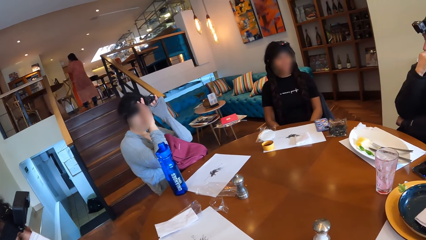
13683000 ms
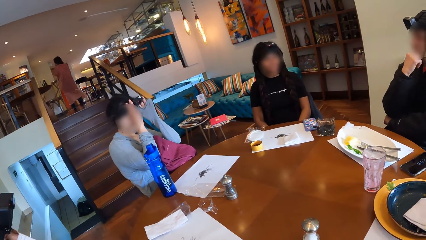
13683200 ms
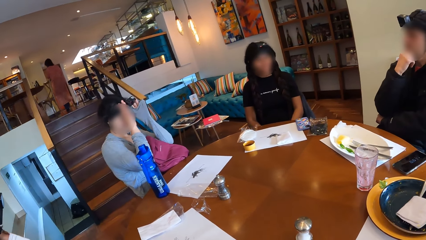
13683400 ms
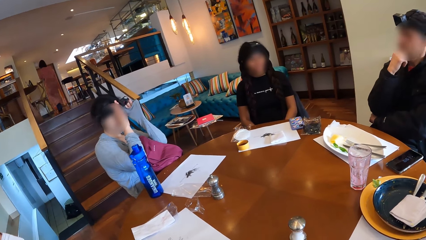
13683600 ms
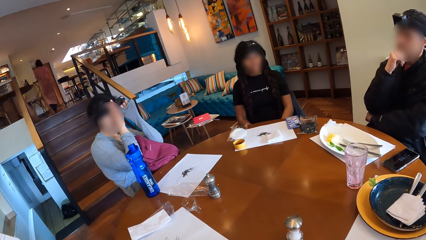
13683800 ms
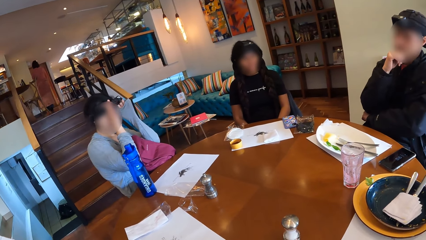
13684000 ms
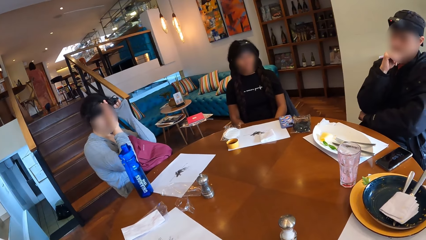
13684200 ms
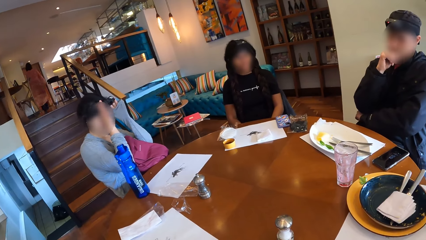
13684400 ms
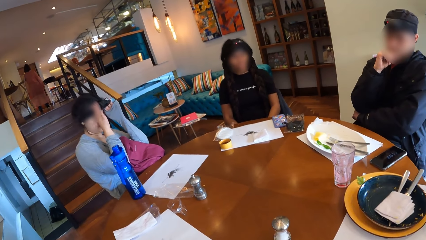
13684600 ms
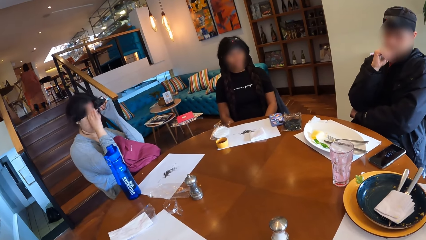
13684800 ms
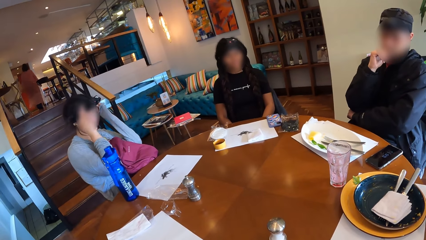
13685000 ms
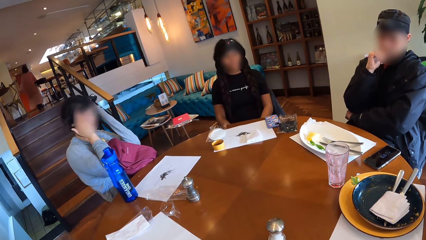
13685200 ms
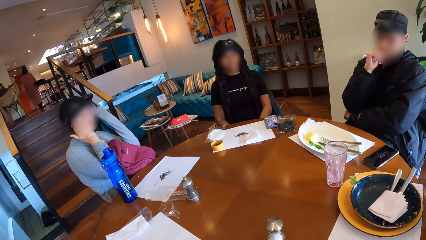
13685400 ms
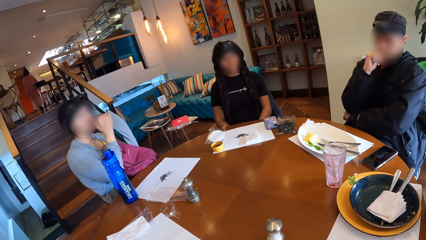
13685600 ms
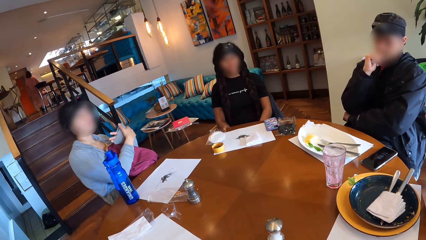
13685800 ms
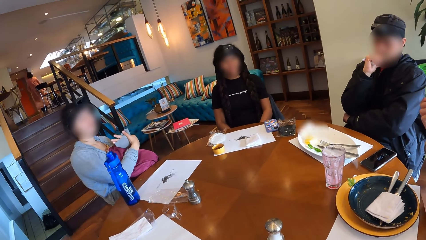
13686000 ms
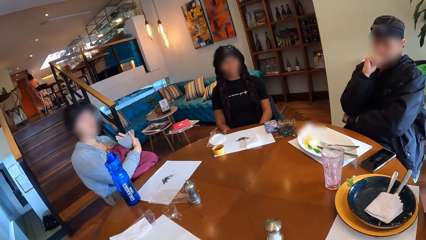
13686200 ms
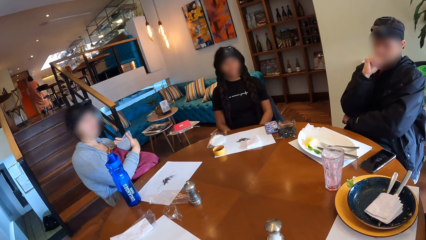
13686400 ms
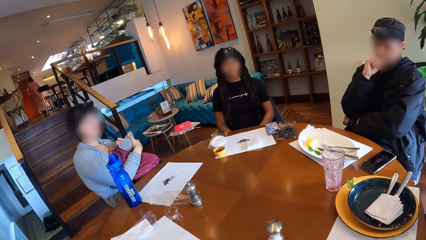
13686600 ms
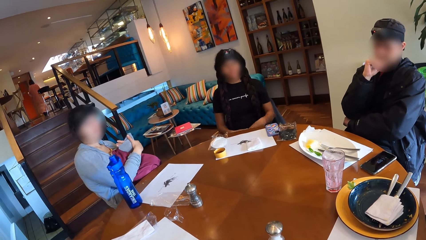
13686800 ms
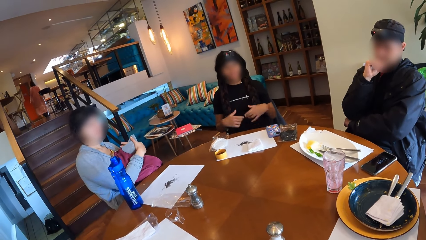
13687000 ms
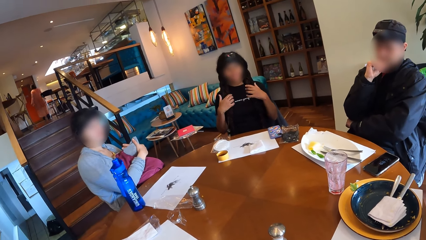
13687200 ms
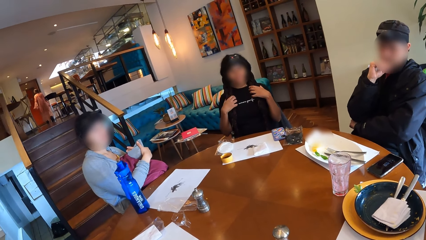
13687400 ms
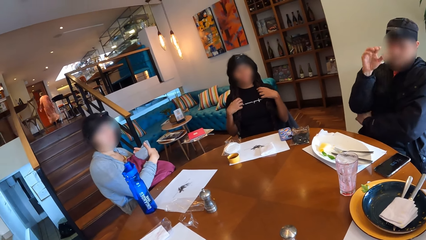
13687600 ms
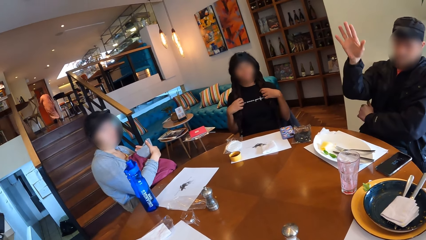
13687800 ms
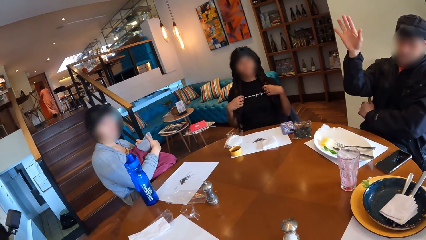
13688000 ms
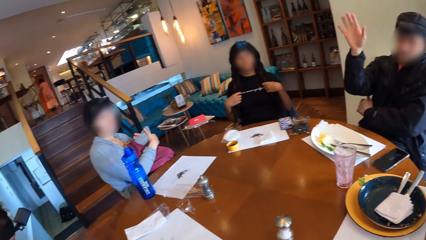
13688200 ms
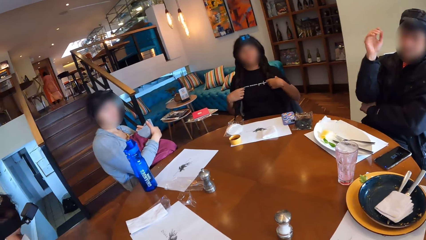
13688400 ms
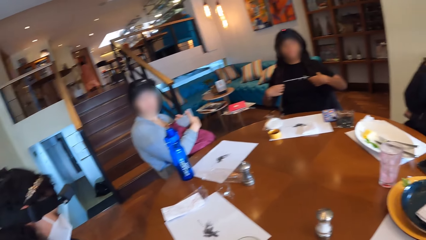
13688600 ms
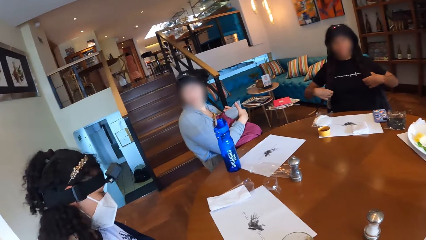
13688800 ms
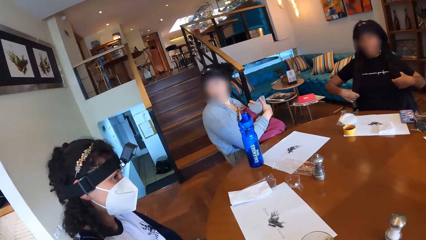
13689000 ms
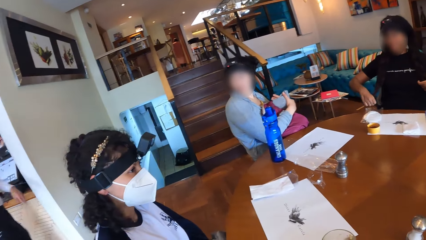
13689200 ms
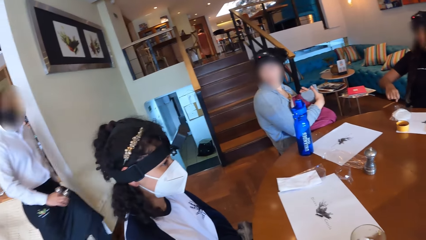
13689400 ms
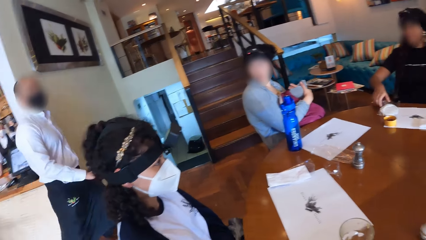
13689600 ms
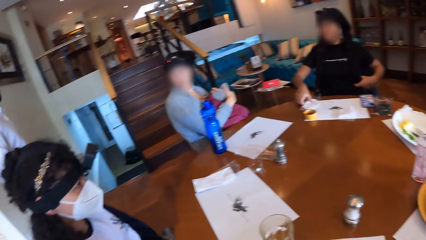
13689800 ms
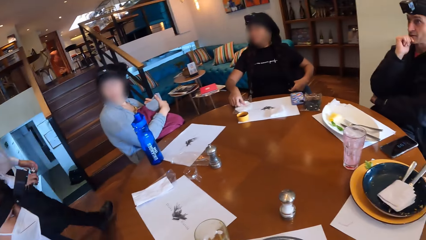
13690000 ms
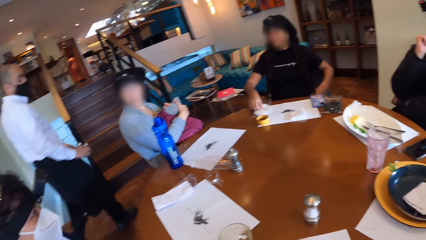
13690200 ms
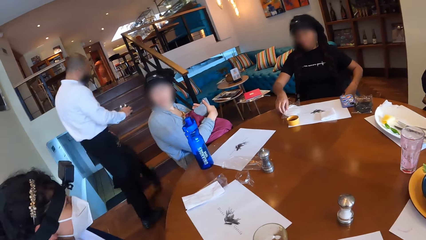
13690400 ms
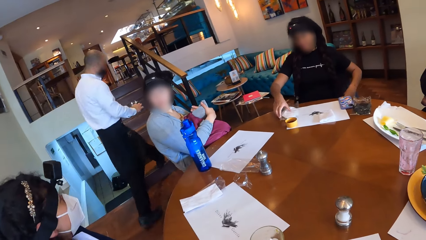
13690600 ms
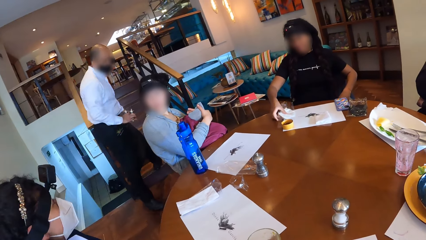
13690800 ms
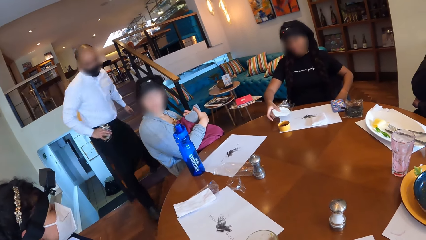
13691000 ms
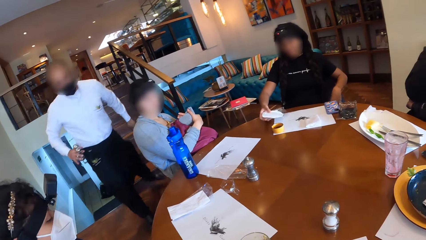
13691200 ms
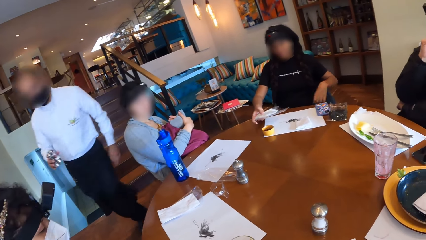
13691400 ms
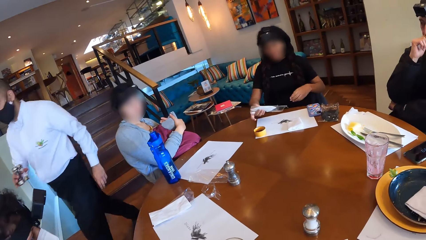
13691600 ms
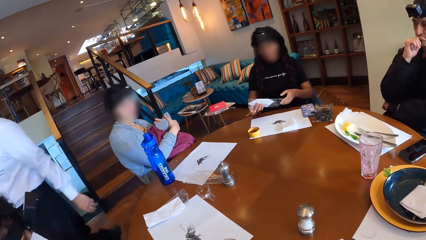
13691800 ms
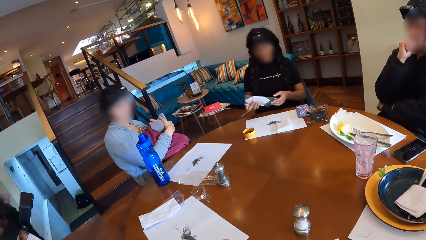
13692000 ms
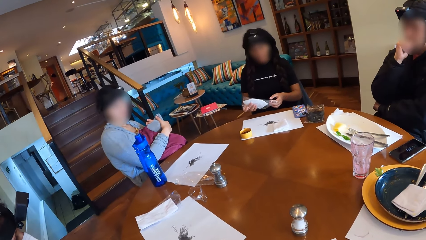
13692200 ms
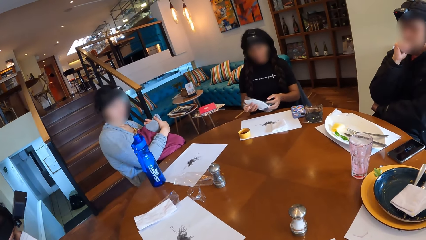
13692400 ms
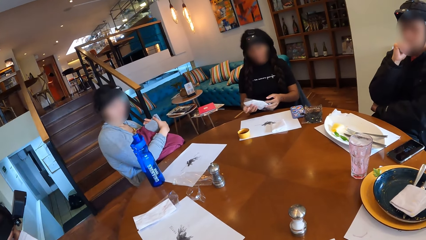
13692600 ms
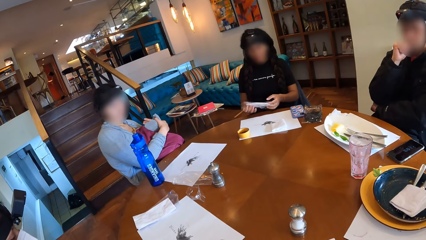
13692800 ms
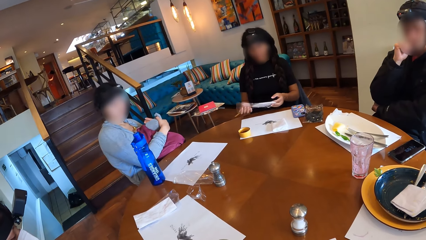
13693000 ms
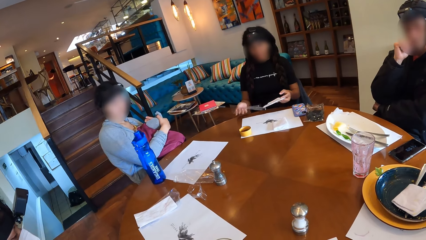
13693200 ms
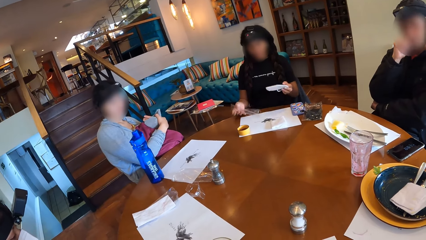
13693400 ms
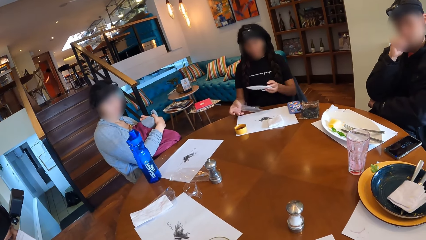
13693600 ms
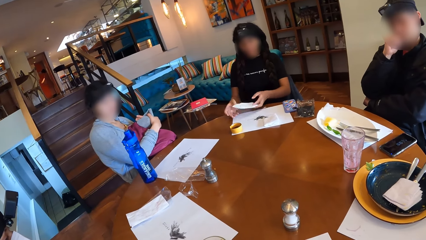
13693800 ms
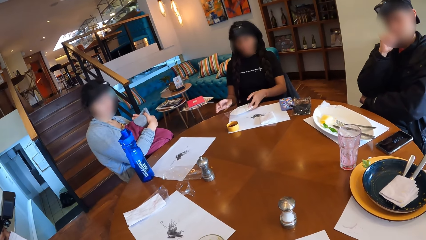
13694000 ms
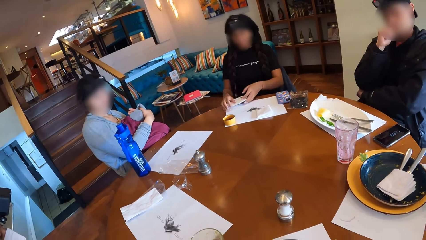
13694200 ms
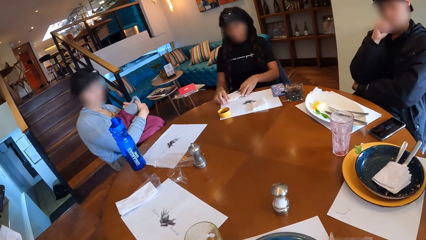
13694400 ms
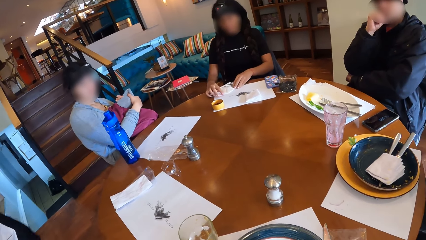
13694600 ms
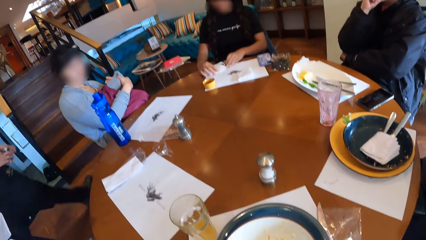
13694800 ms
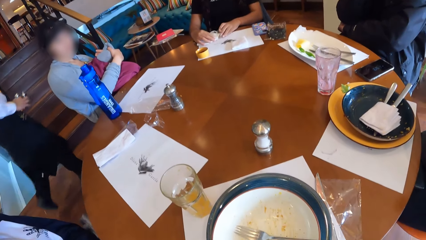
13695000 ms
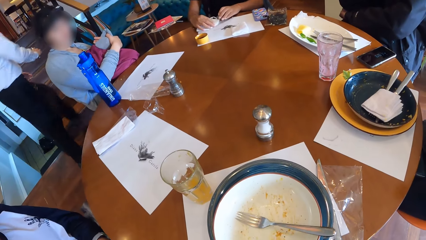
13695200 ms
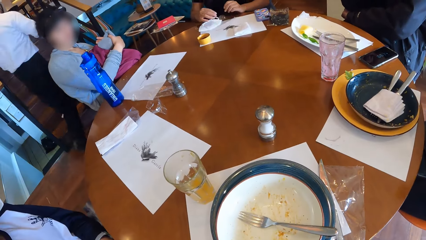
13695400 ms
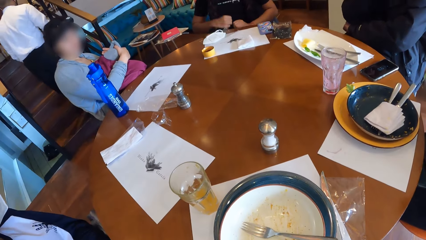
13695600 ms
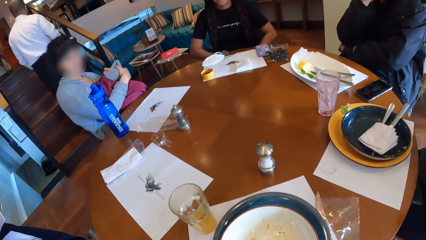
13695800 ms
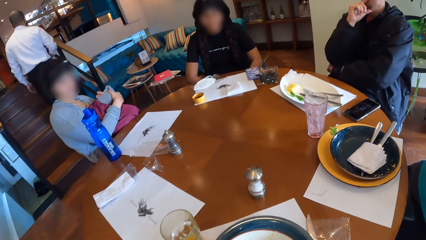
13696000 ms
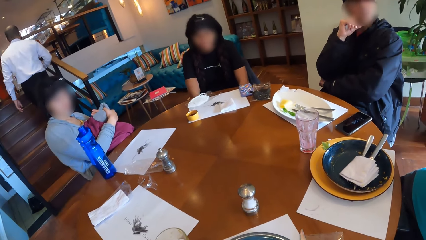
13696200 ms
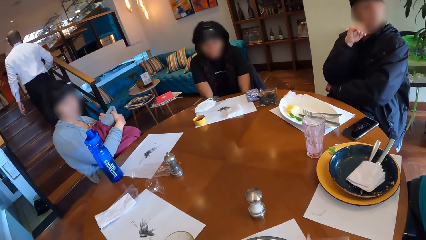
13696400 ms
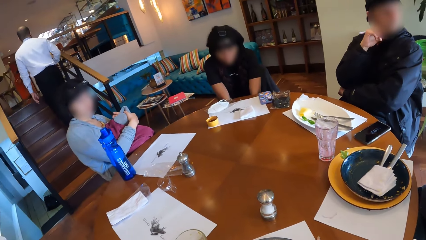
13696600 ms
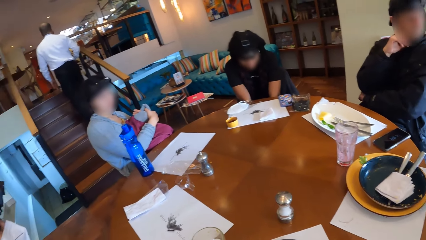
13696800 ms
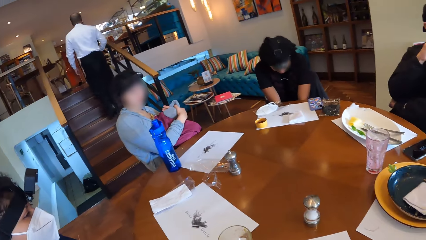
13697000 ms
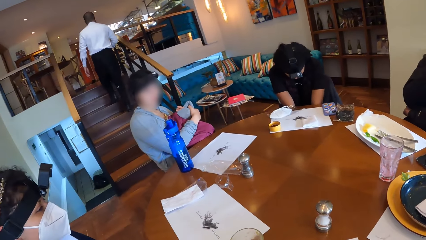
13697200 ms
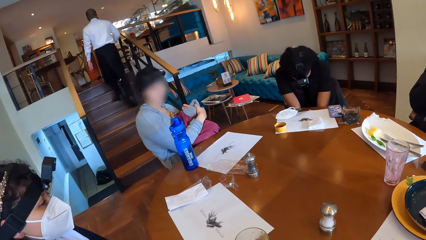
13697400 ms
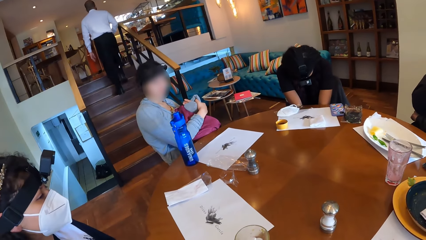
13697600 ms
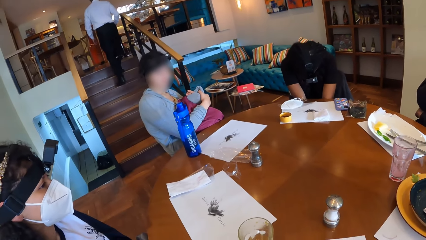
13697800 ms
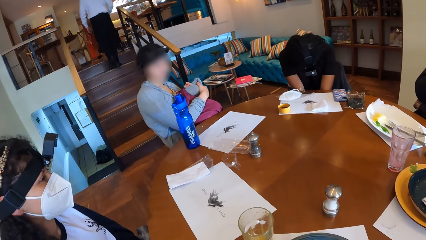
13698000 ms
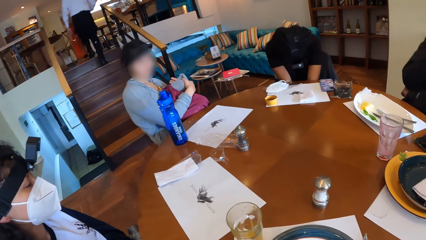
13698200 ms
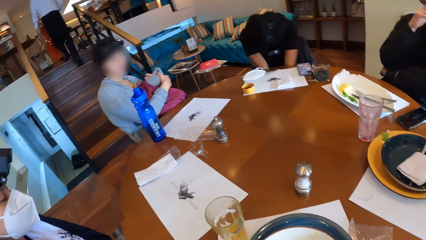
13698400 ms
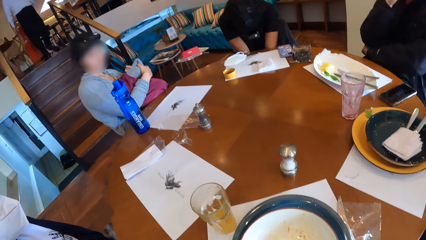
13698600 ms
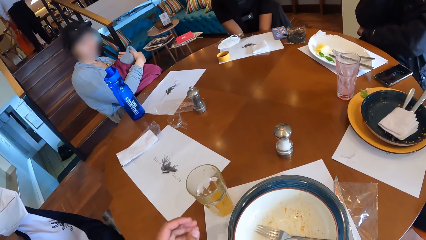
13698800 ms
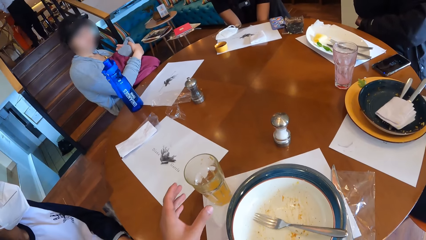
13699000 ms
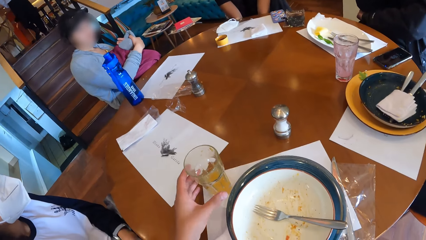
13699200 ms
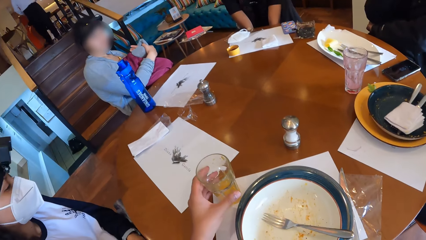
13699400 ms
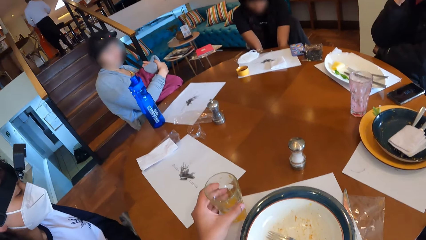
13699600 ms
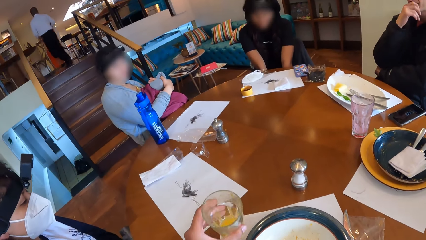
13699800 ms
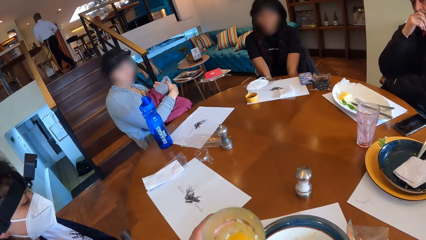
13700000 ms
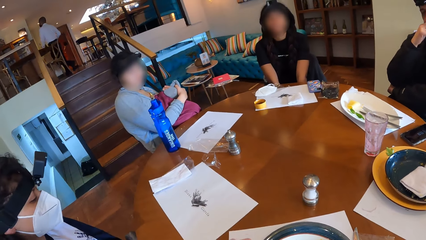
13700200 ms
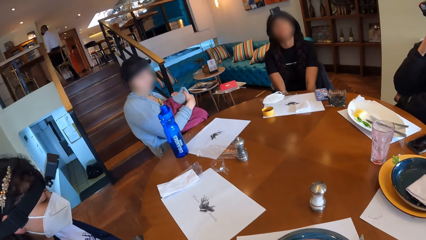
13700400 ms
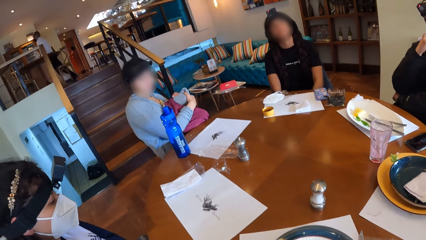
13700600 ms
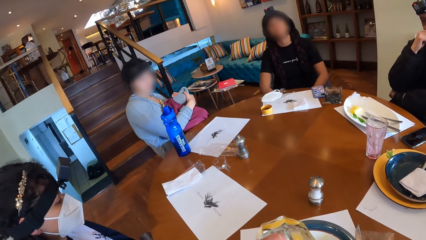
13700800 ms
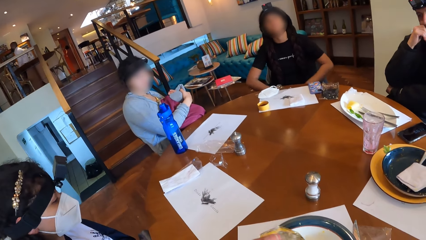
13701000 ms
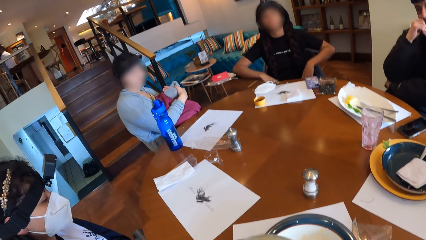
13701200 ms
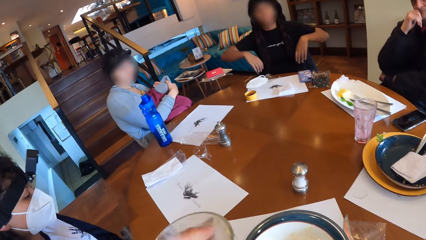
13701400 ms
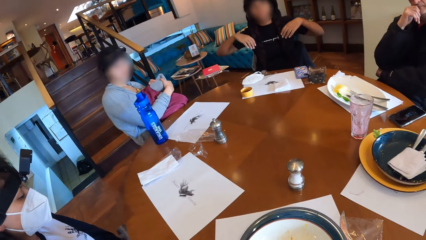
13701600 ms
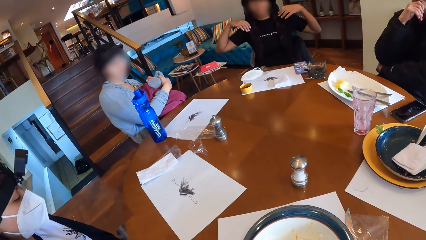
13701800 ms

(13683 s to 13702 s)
A woman adjusts the camera on her head with both hands. She rests both hands on the backpack. She puts her hands together. Another woman holds her hair. A man moves his hand. The other woman strokes her hair with both hands. A waiter walks towards a flight of stairs. The other woman takes a mask. She takes a nylon on the table with her left hand. The waiter turns back. The other woman removes the mask in the nylon in her left hand with her right hand. She drops the nylon in her left hand on the dining table. She drops the mask in her right hand on the nylon on the dining table. She adjusts the mask on the nylon with both hands. The waiter walks up the flight of stairs. The camera wearer takes a glass of juice on the dining table with his left hand. He moves the glass of juice towards his mouth. He drinks the juice.
